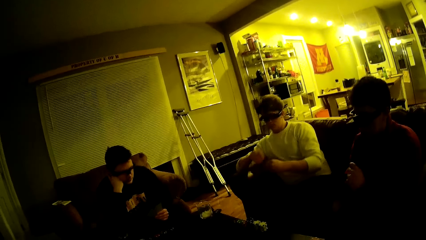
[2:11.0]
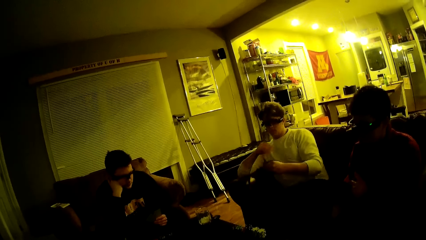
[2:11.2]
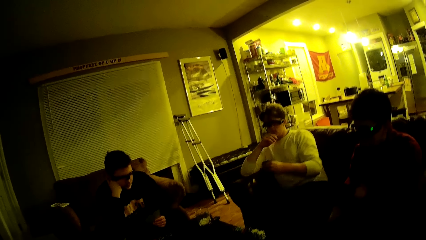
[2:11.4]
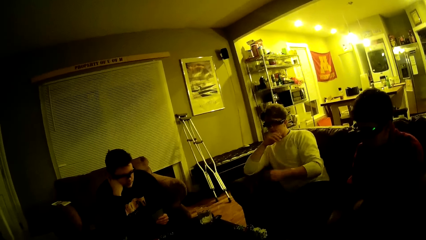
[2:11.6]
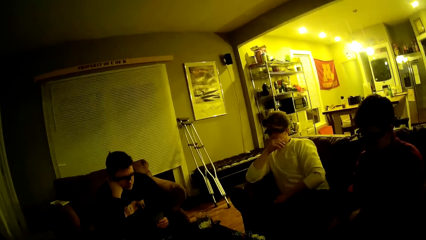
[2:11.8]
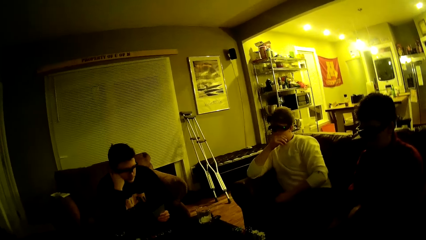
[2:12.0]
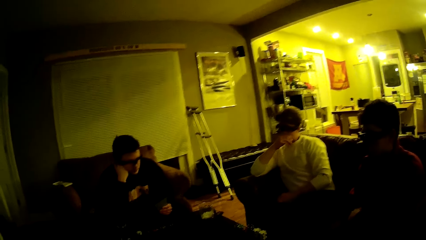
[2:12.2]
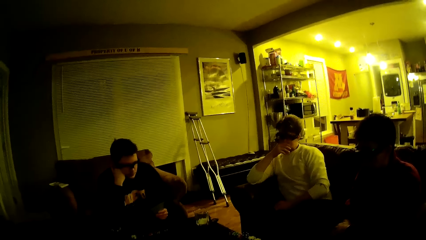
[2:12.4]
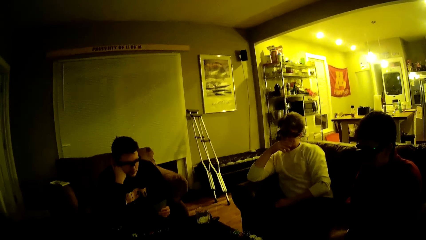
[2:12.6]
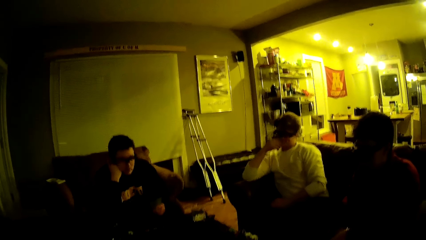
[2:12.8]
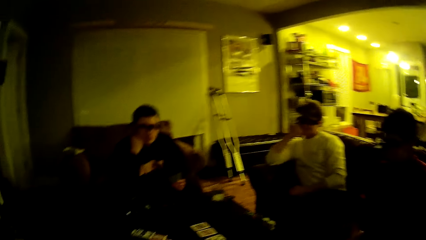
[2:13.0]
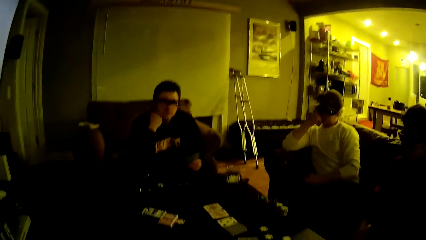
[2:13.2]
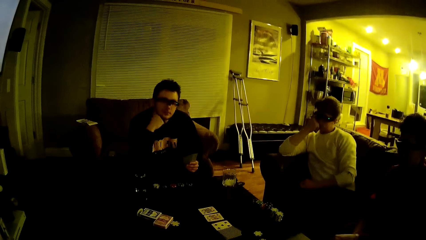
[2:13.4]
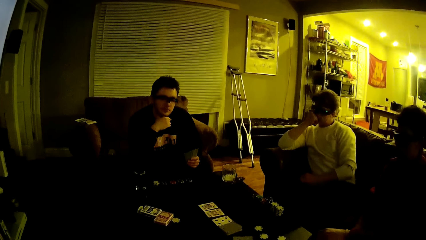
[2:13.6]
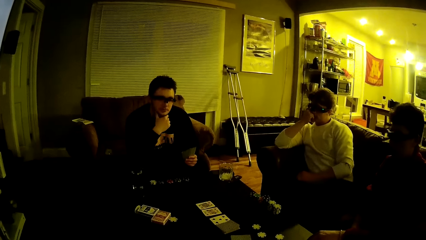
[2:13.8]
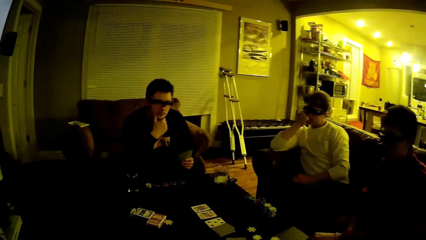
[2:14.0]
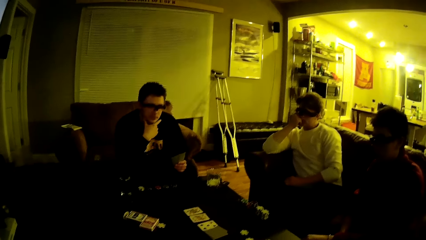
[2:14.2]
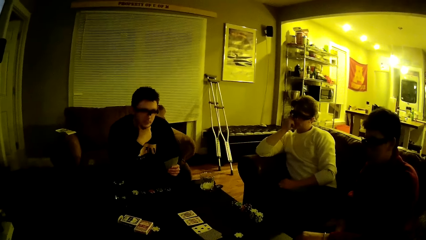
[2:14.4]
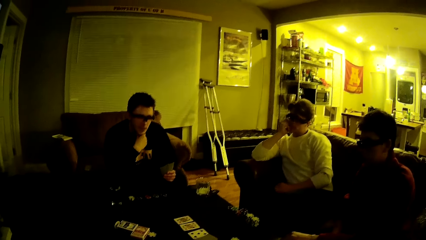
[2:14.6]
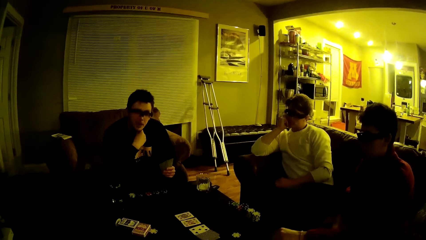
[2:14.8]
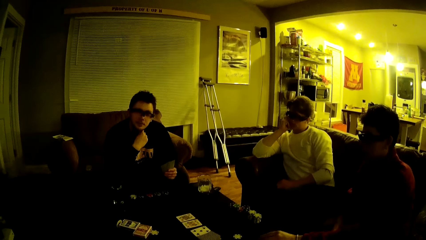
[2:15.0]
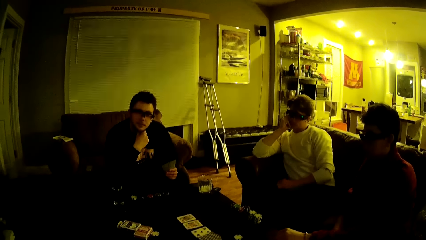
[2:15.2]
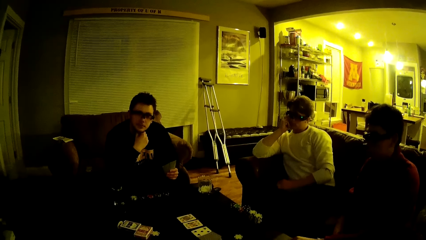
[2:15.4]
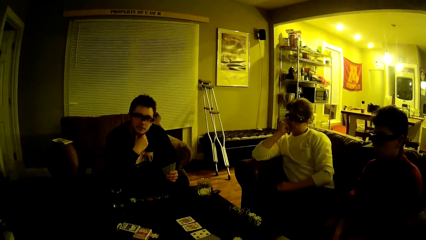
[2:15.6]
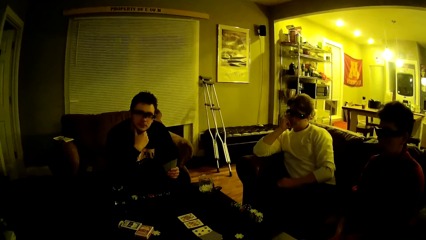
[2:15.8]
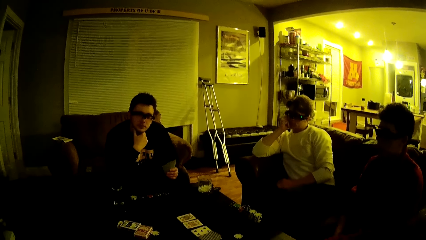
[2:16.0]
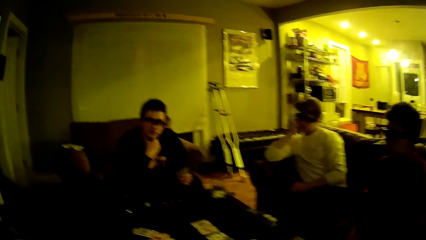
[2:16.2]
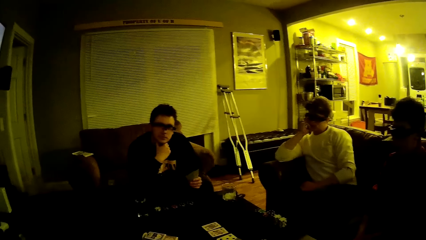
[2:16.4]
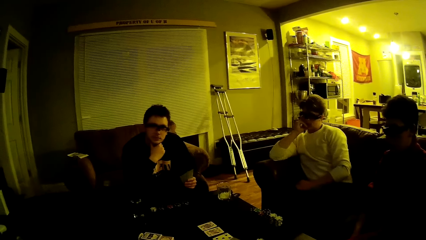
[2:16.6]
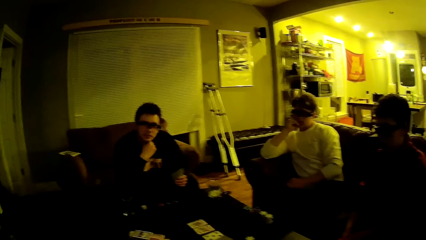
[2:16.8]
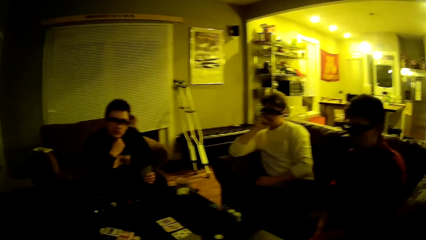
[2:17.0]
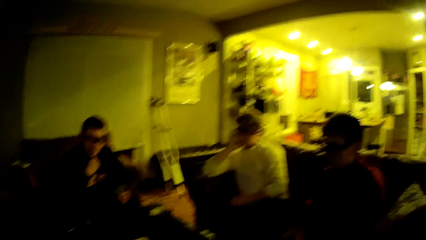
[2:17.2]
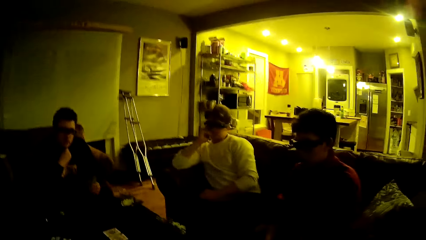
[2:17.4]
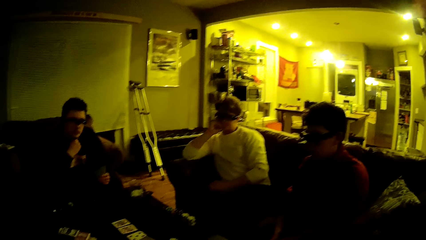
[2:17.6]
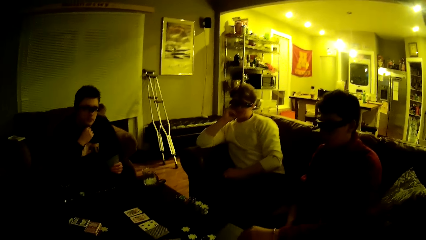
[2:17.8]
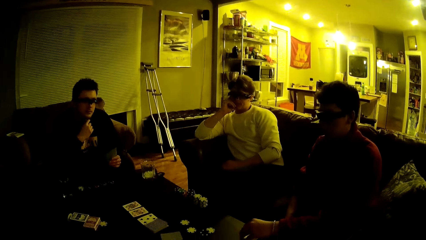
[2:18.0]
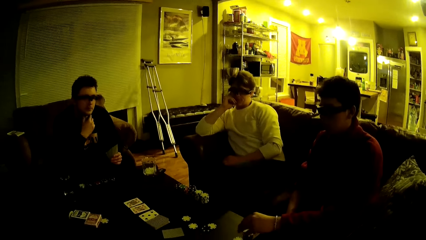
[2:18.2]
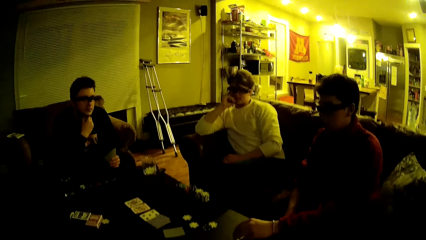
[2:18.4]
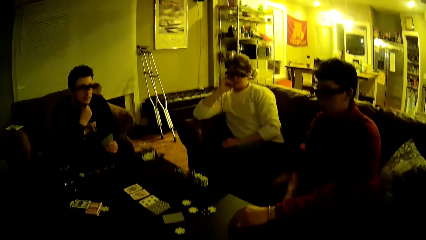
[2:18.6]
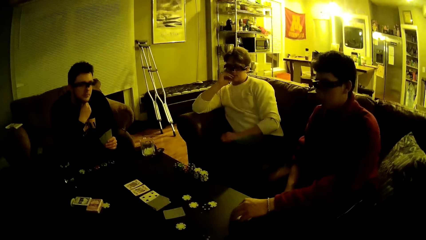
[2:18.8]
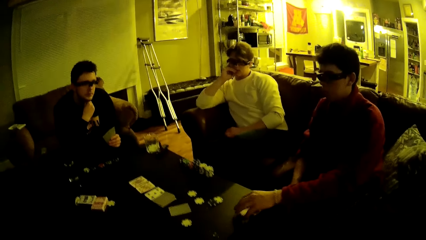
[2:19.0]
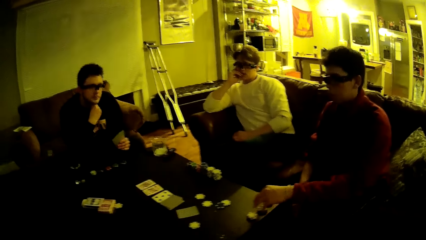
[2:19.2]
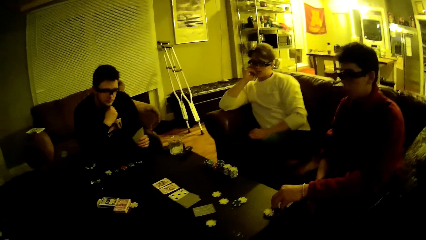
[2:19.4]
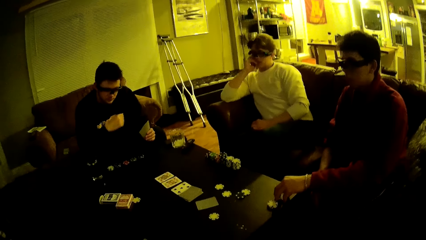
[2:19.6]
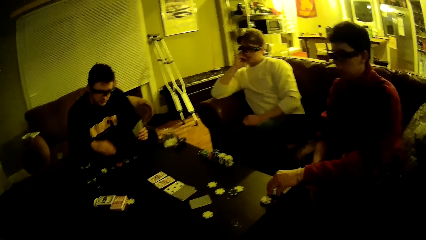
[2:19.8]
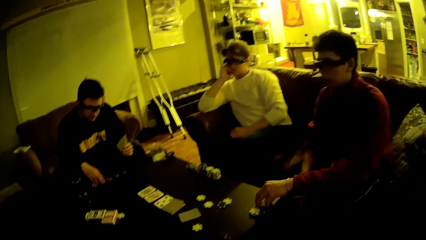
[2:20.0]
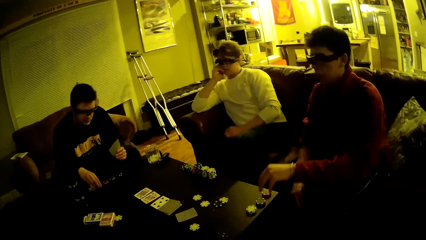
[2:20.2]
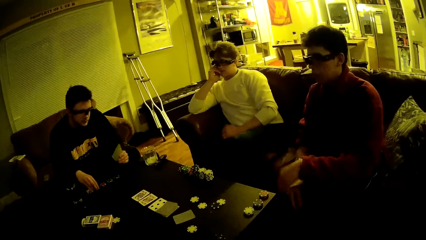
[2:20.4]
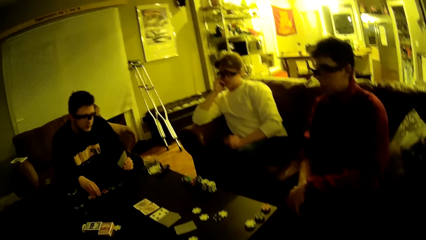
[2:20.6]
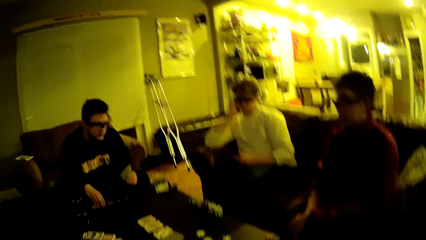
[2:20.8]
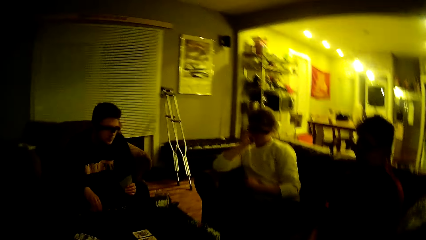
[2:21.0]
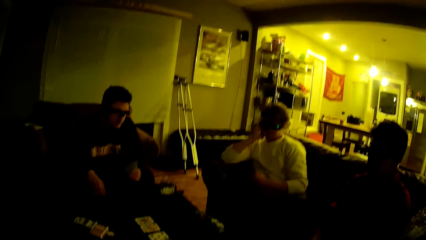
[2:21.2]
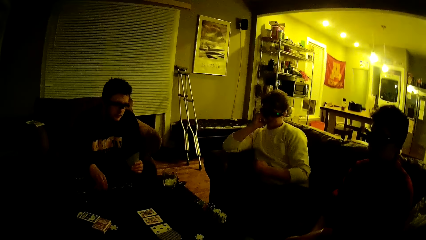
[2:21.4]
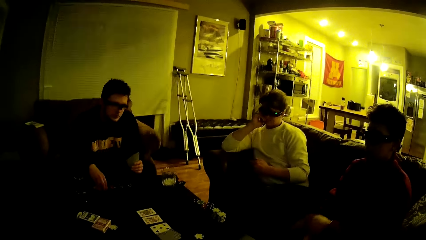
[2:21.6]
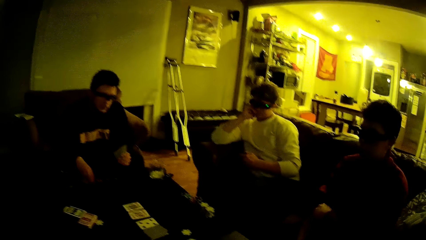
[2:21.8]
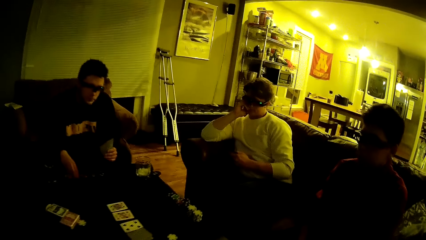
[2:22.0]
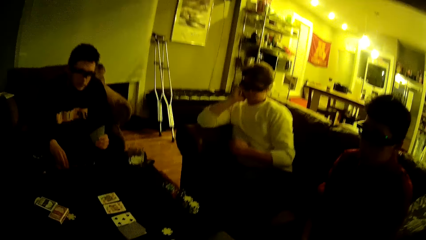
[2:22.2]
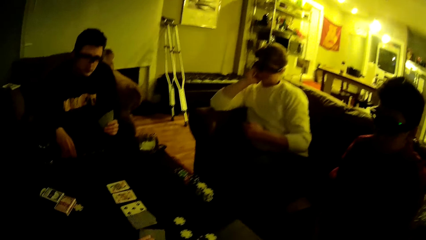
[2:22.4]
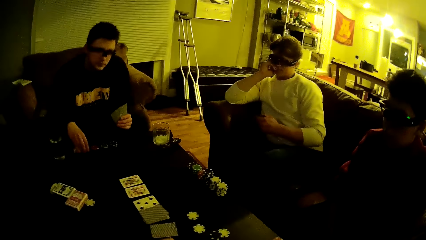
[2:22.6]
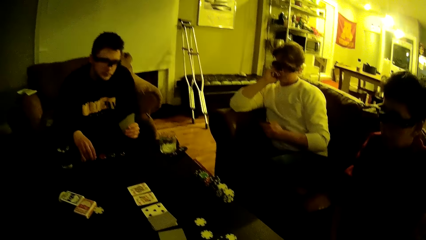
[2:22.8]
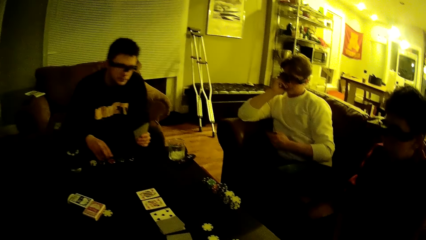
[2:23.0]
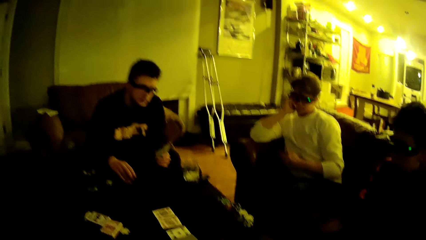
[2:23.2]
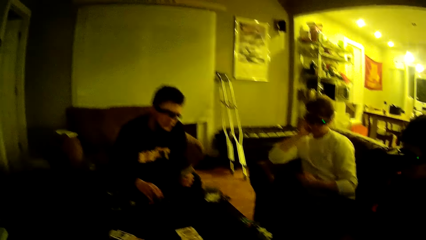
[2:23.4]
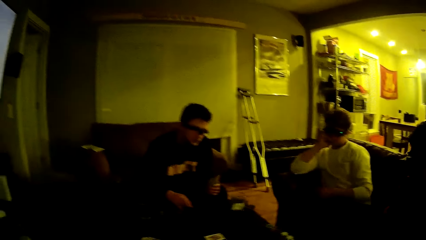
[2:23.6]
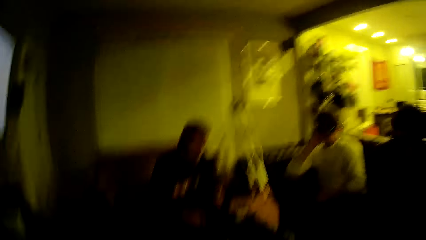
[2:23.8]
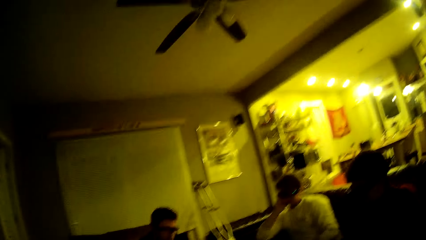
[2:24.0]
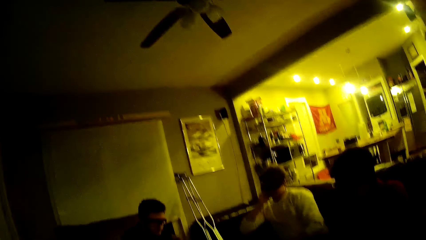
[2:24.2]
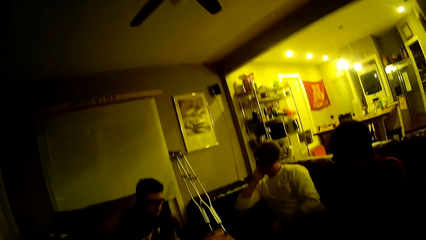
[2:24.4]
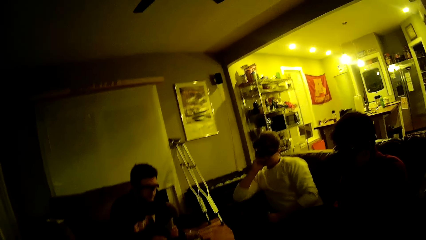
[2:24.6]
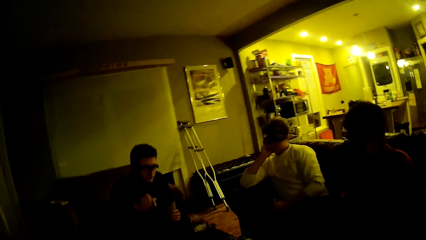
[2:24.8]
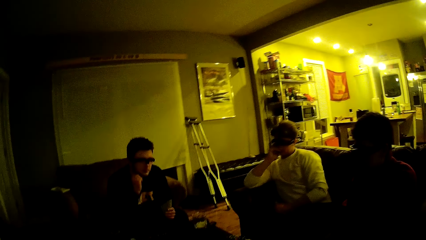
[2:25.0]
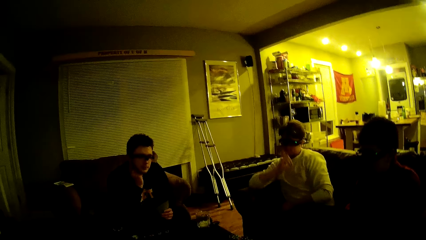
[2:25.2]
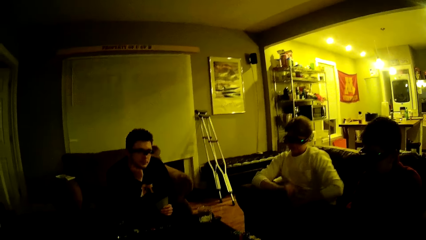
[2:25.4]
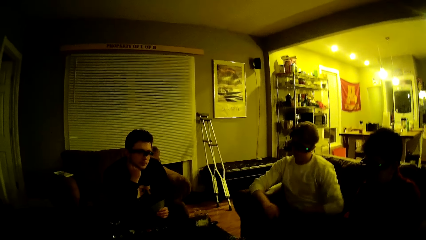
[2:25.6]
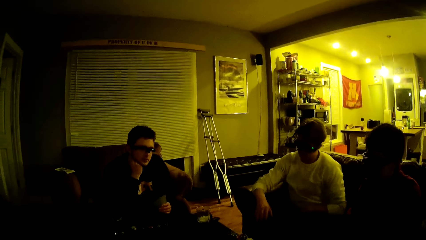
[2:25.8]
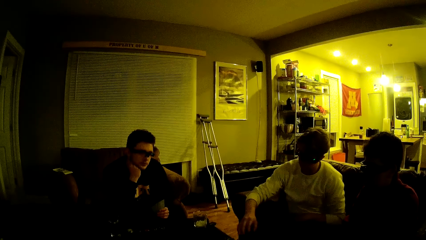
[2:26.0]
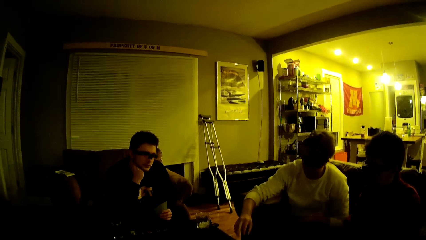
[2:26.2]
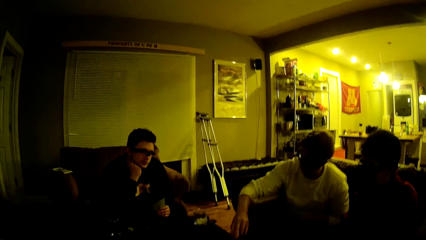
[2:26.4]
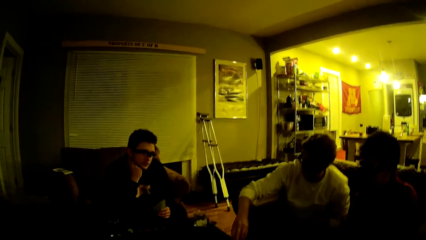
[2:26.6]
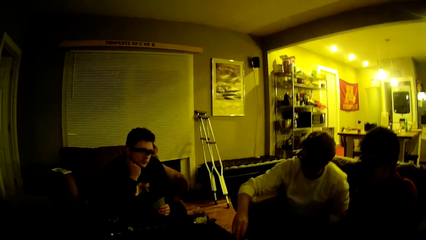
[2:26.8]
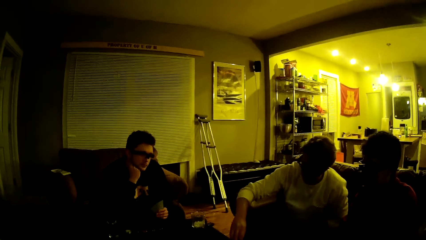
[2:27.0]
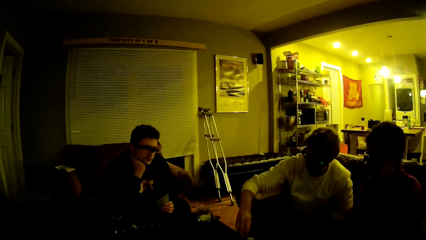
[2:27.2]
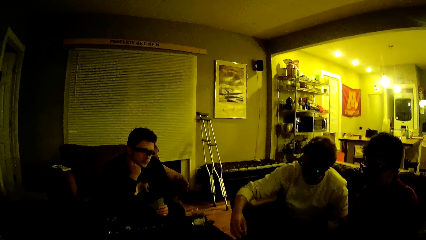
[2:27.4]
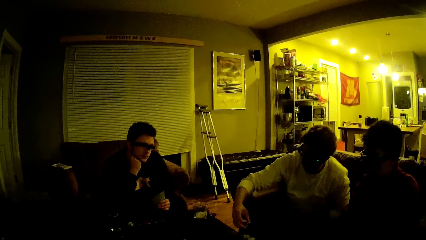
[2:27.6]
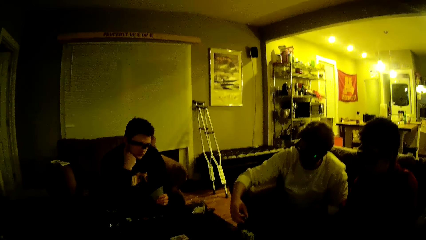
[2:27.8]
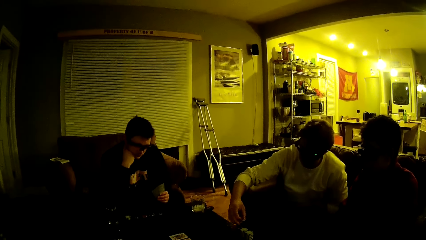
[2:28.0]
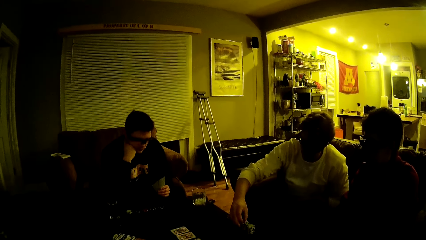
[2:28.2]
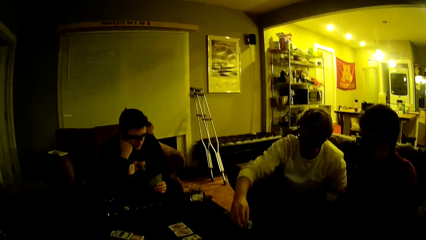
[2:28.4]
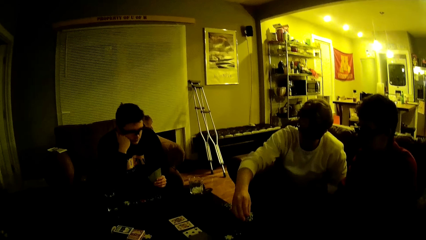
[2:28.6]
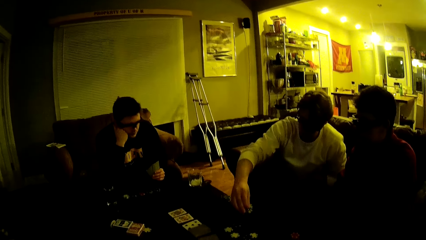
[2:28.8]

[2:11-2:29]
A man stares on the table. The camera wearer talks. Another man responds to the camera wearer. A third man aligns the dice chips on the table. He drops a chip on the table with his left hand. The second man arranges some chips on the table with his right hand, and picks up the dice chips on the table. He drops the chips on the table near the first man. The first man collects the chips, and arranges some chips on the table with his right hand.
